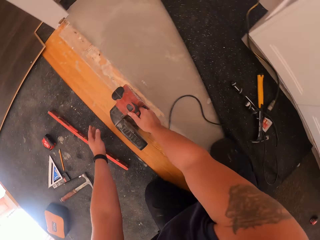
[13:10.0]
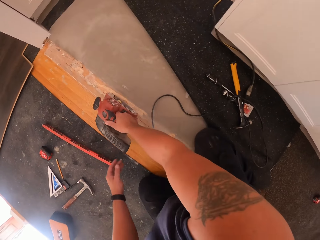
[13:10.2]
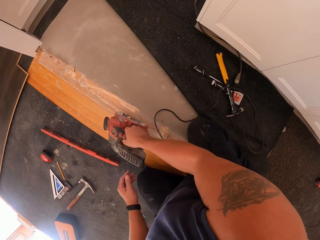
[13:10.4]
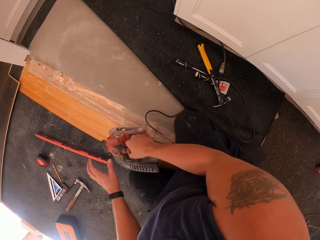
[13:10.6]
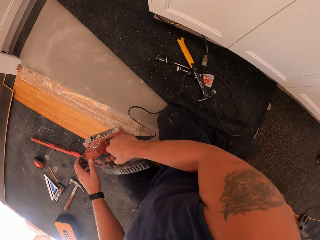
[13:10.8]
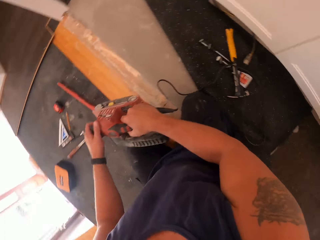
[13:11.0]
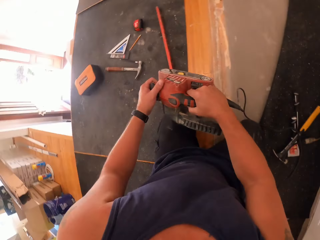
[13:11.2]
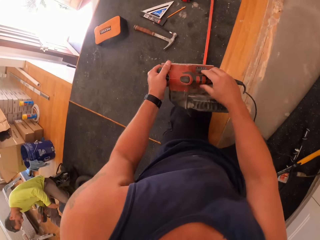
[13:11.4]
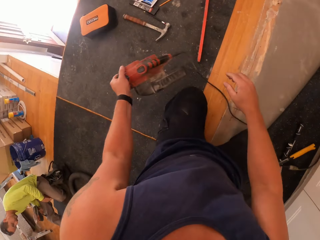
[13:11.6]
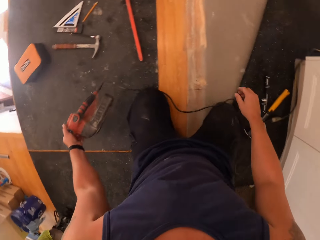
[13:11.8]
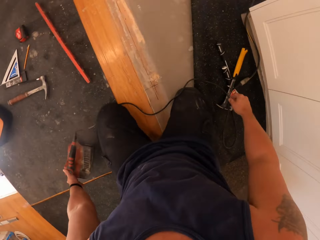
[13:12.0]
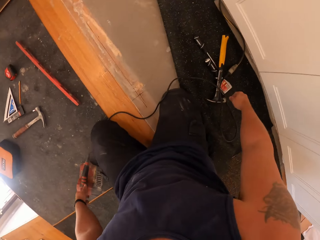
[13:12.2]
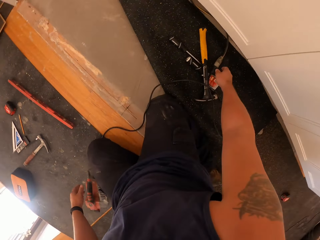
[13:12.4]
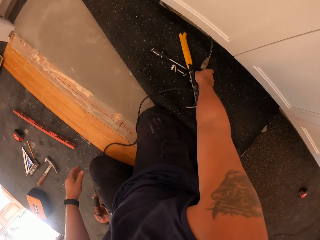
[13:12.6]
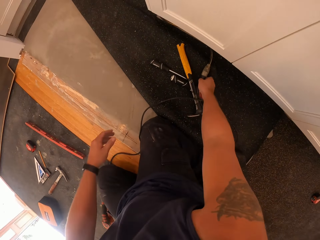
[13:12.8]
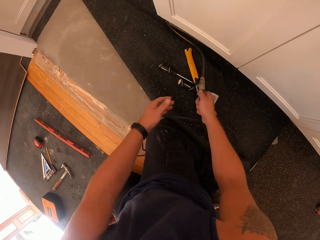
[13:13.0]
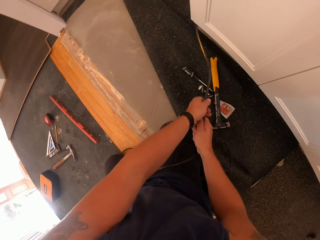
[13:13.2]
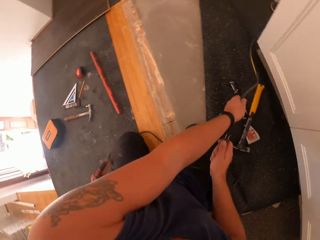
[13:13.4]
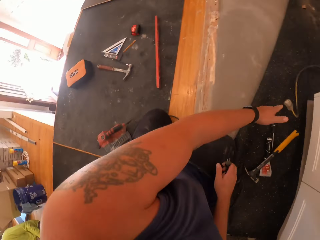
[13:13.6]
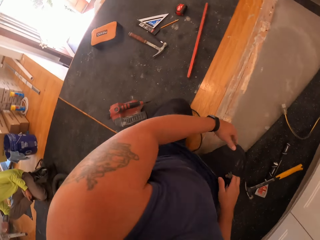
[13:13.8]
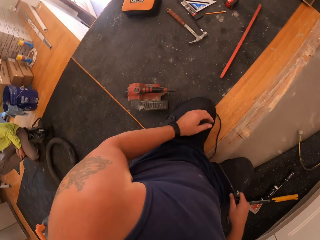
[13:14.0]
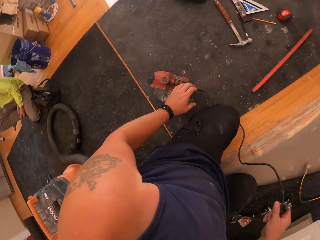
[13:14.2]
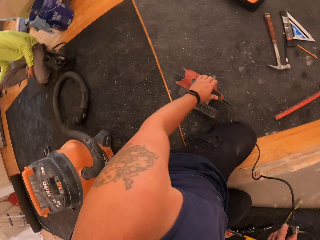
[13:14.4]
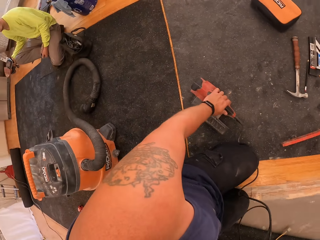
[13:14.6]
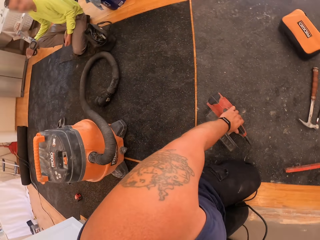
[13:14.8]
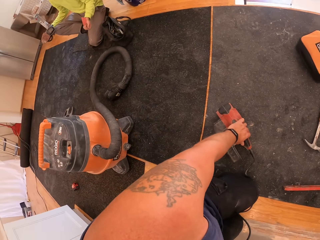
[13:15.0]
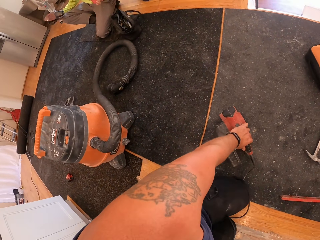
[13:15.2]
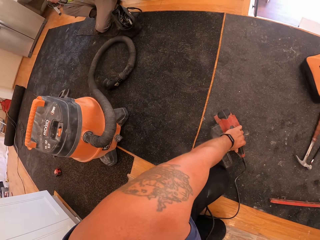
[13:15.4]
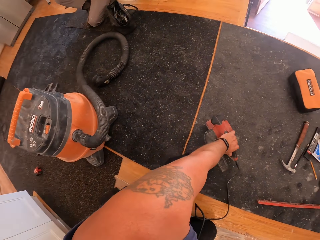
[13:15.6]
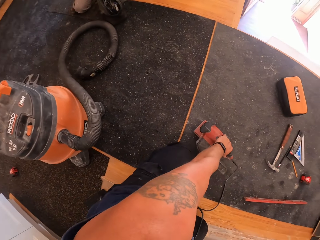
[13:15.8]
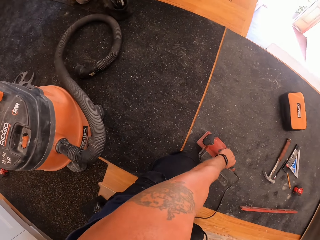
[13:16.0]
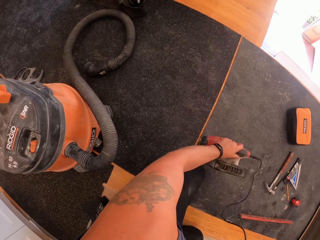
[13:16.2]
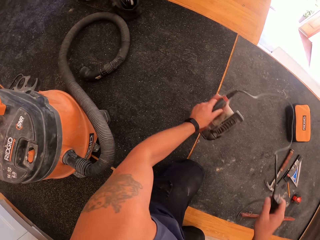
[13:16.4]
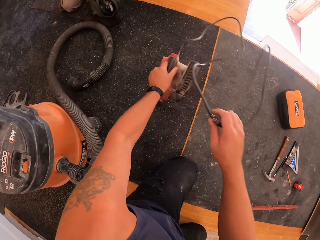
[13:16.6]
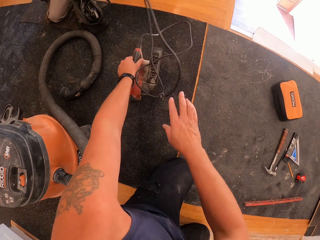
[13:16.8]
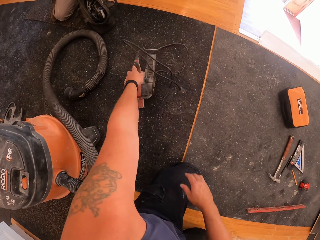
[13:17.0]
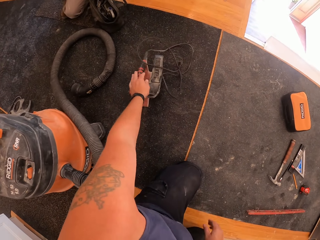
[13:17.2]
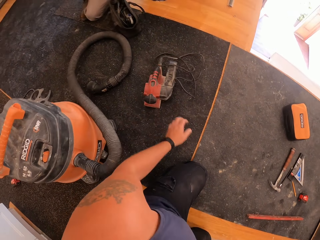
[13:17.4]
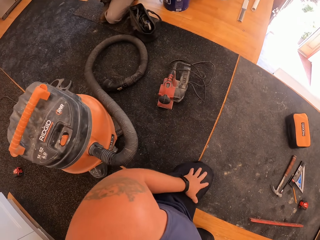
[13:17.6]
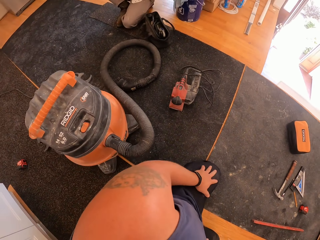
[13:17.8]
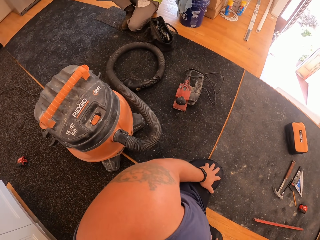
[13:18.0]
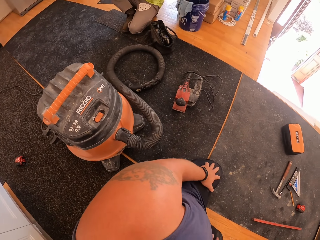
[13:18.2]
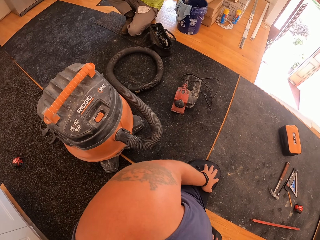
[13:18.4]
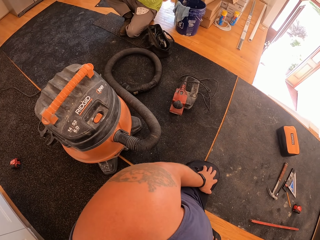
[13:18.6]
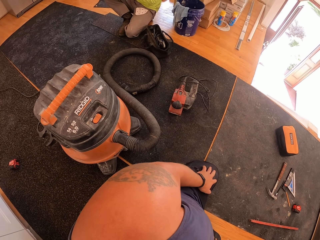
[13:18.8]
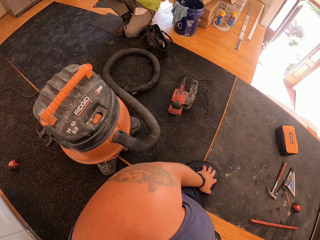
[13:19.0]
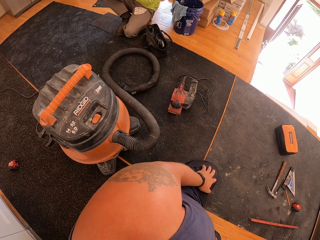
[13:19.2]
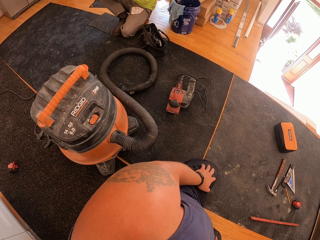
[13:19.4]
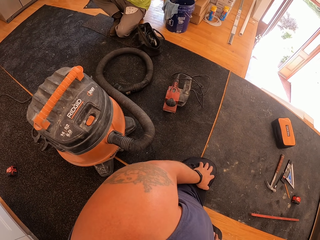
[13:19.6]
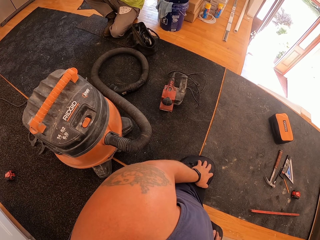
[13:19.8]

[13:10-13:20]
The camera wearer moves the sander on the floor. He drops the electric sander on the rug. He unplugs the sander's power cord from the power cord connector with his right hand. He holds the sander. He moves the sander to the other rug with his hands.

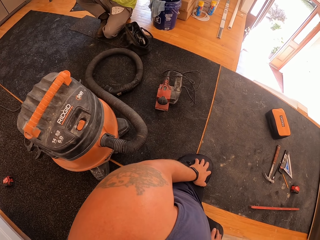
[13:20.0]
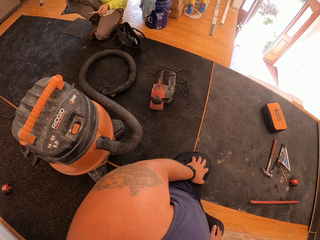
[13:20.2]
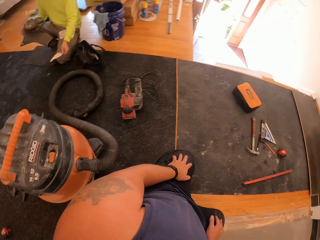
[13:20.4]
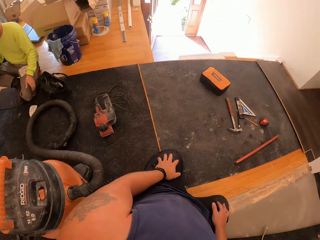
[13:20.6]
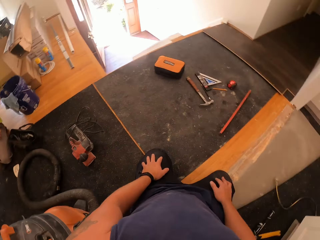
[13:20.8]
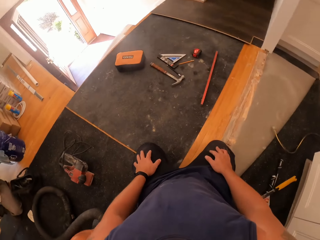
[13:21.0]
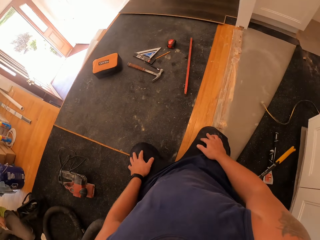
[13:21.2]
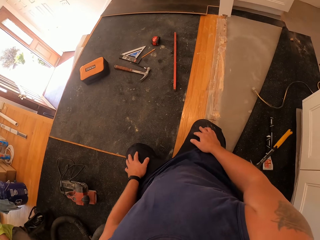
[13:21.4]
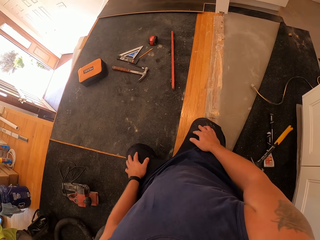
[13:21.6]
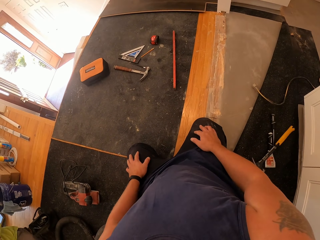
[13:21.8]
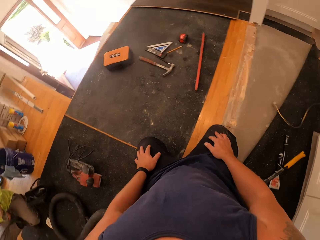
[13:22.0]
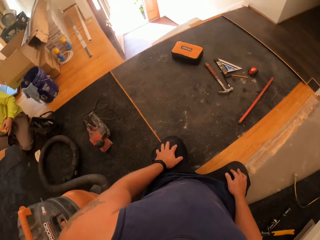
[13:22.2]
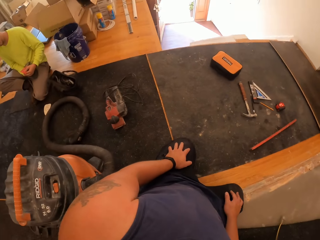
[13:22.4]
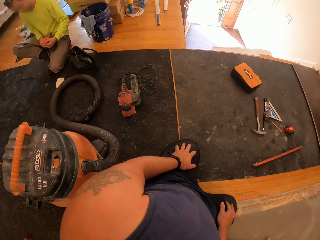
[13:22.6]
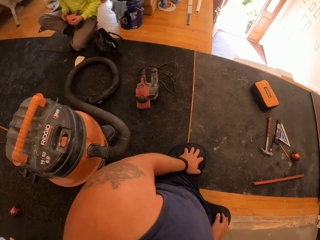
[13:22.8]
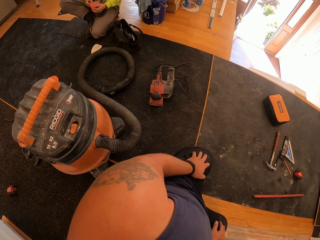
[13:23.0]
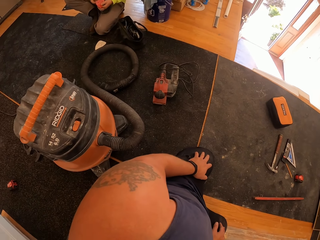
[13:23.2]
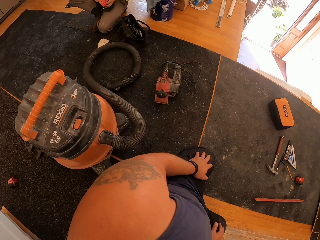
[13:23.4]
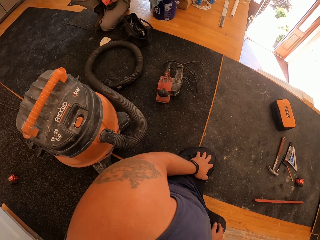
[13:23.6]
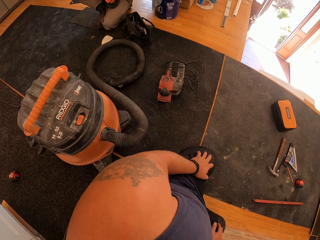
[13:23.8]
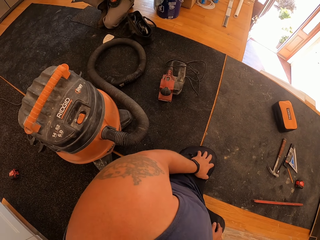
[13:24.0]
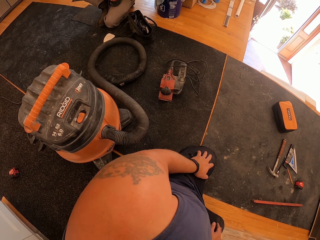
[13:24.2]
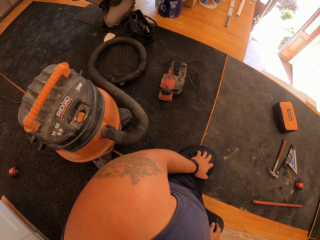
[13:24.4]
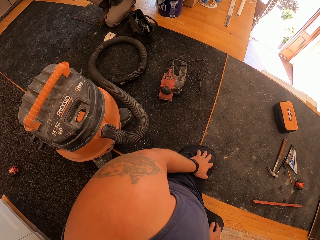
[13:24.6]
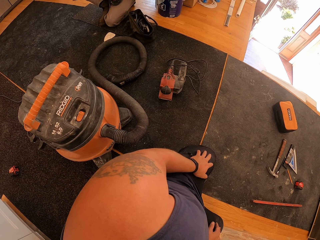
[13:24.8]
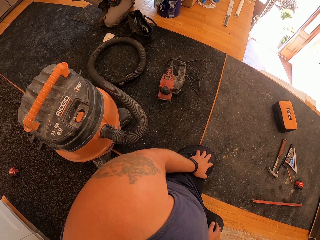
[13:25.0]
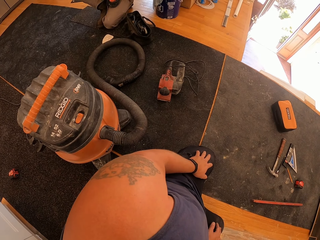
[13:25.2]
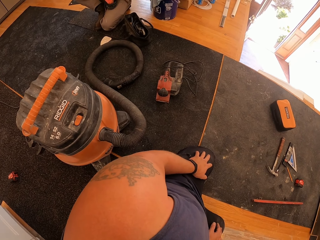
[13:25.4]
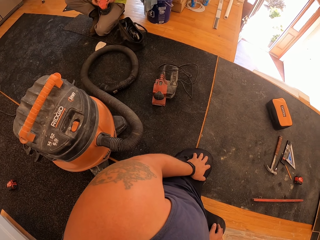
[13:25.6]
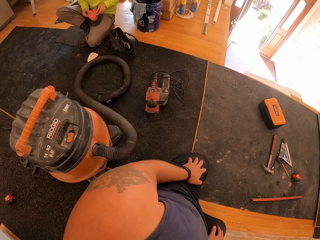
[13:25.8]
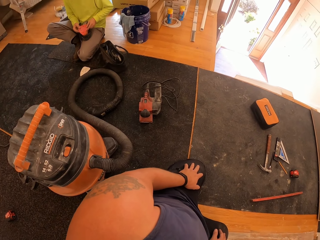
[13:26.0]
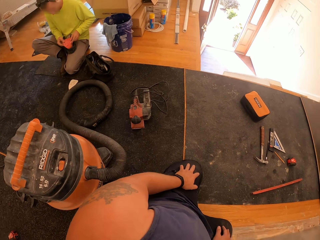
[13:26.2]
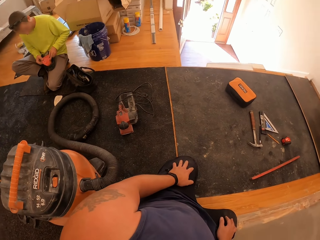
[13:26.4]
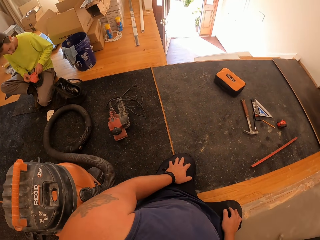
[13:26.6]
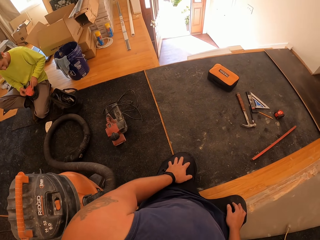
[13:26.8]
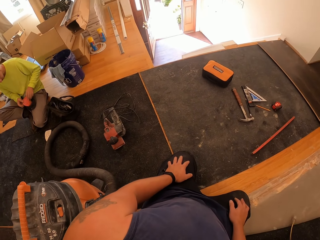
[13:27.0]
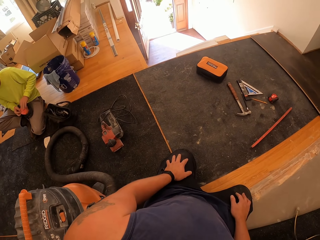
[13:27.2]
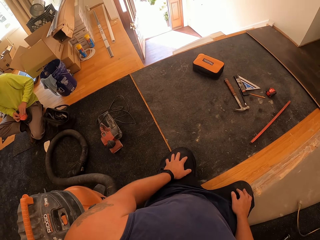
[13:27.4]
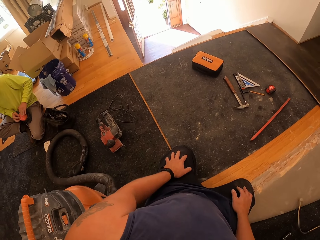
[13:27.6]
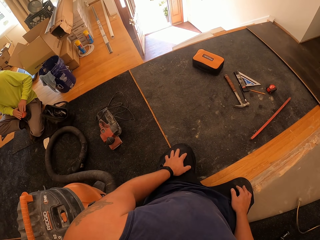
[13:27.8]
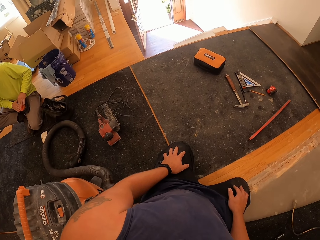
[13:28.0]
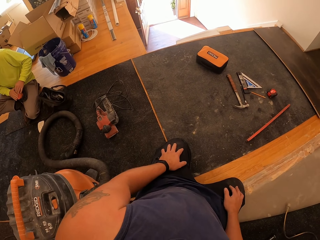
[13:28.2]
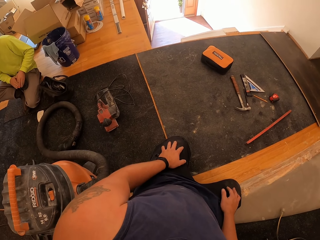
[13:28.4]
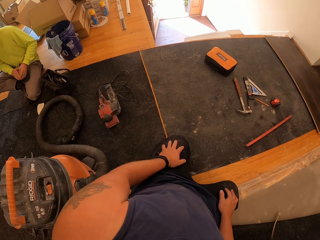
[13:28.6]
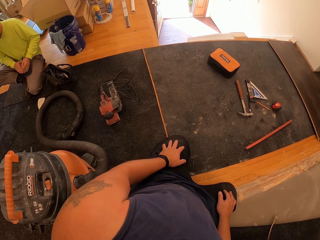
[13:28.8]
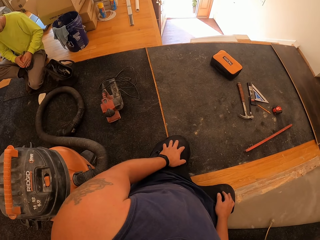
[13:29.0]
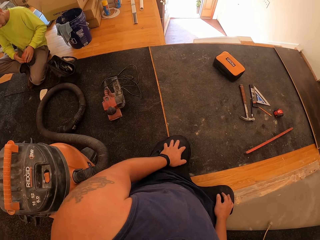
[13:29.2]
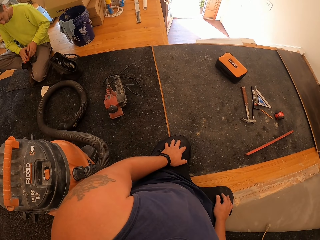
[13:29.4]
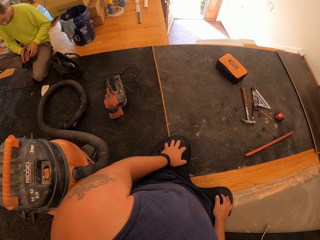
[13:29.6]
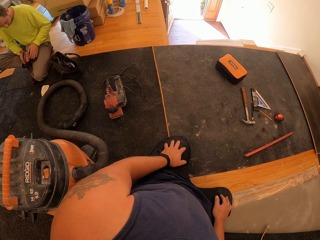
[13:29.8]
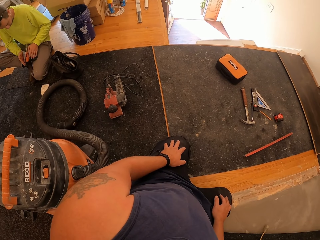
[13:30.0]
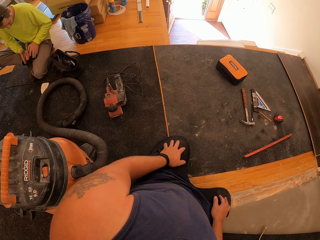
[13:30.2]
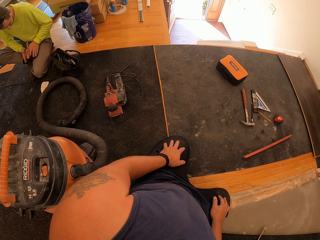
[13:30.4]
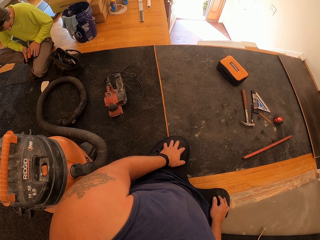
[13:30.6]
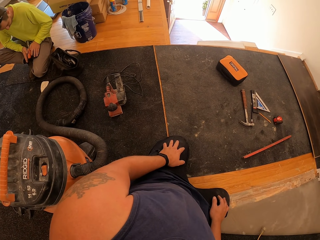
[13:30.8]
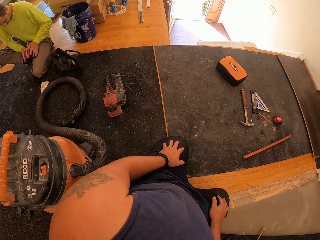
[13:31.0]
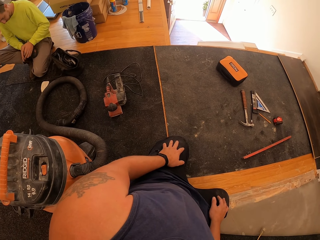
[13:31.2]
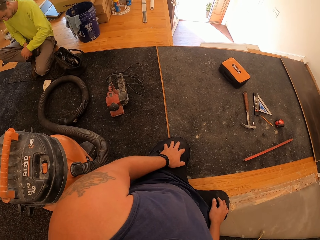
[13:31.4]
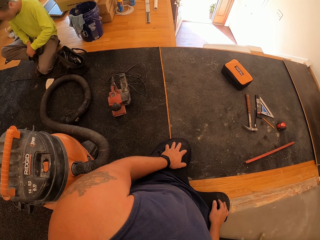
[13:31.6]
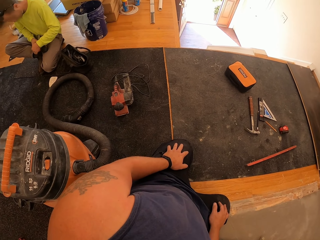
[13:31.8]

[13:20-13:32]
The camera wearer kneels on the floor. A man touches the sander. The man inspects another sander with his hands. The camera wearer moves a hand to the man.
